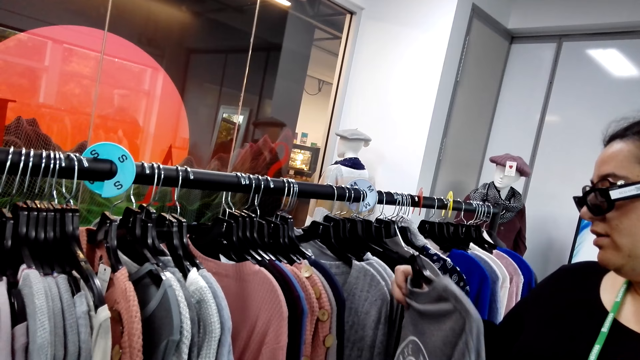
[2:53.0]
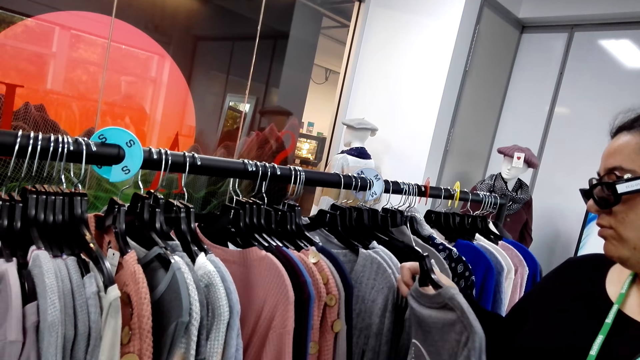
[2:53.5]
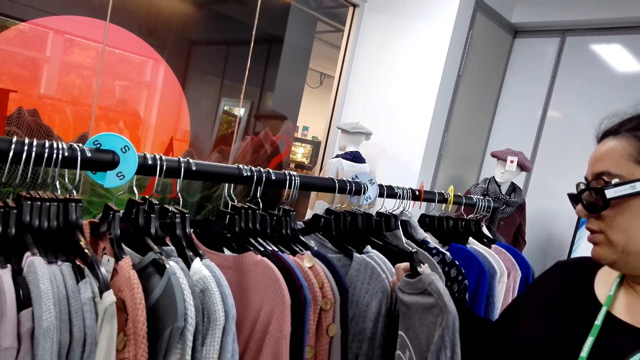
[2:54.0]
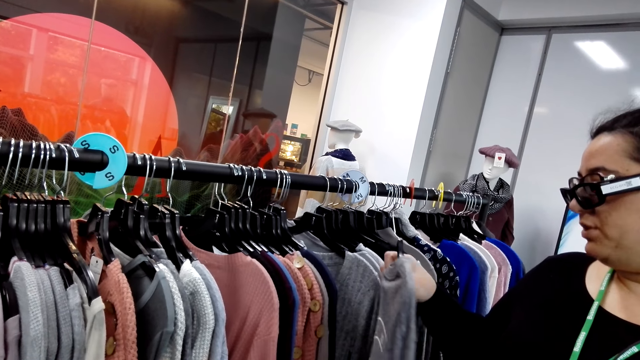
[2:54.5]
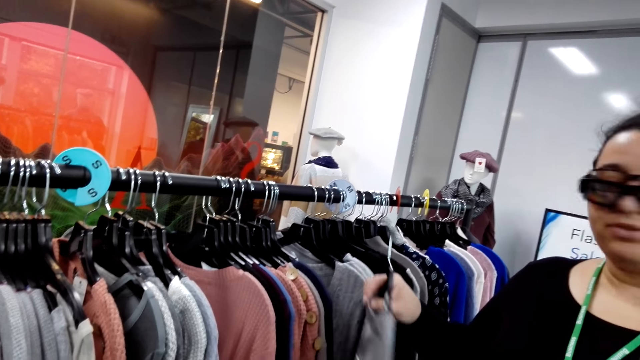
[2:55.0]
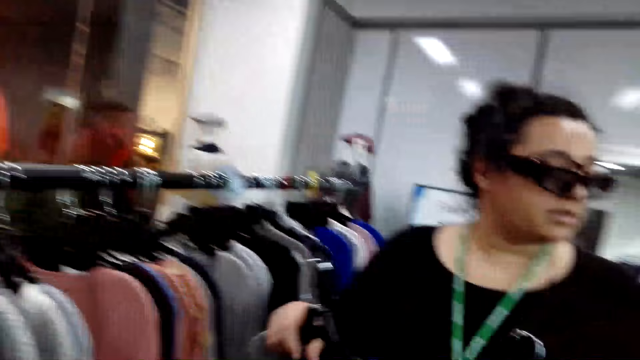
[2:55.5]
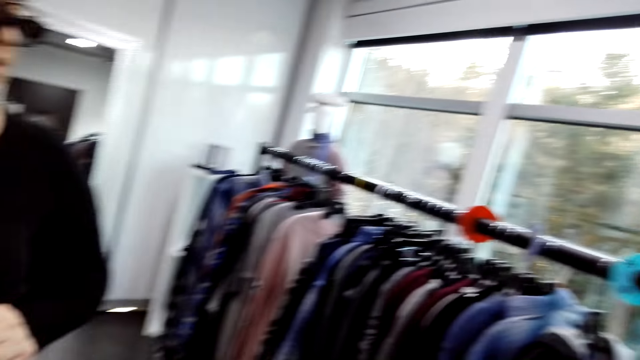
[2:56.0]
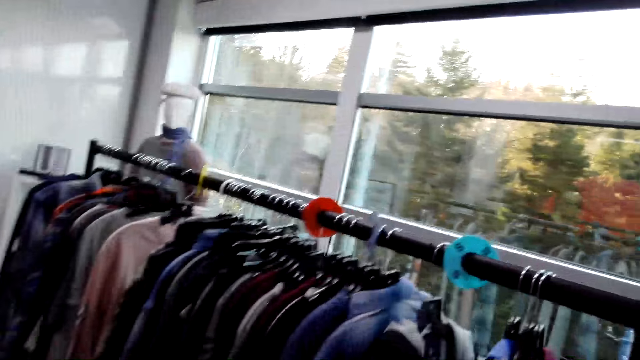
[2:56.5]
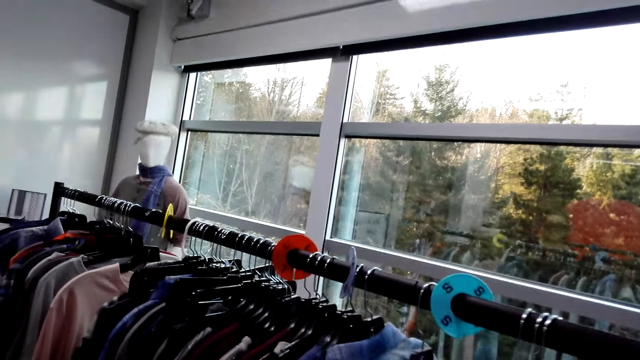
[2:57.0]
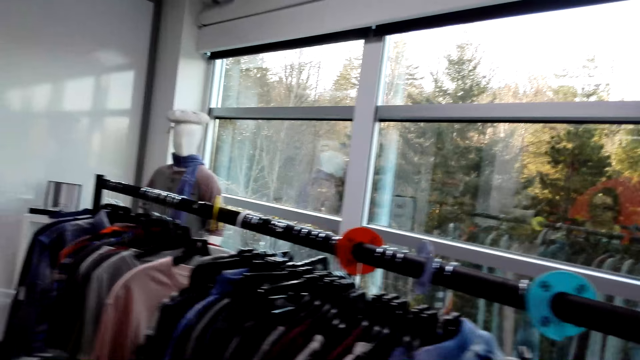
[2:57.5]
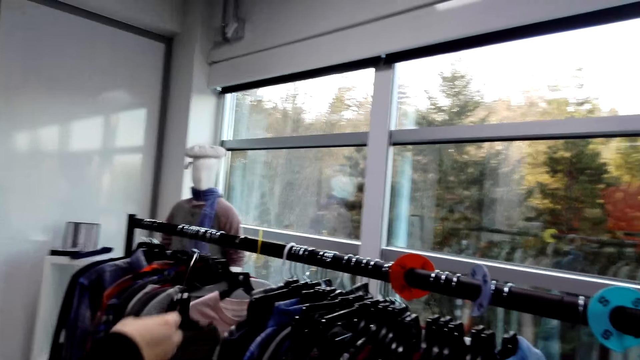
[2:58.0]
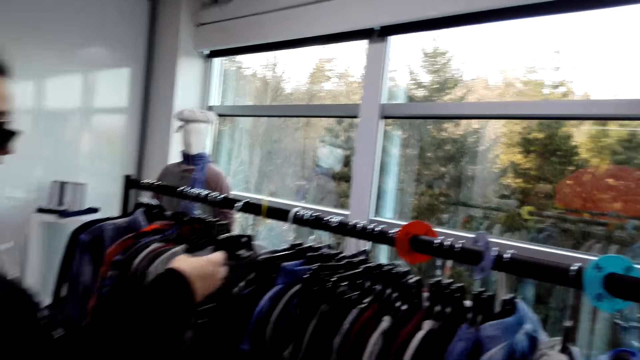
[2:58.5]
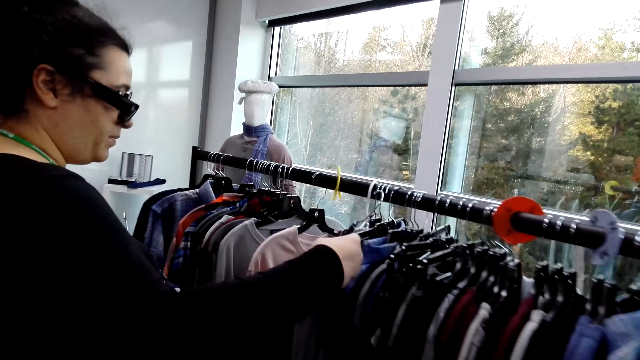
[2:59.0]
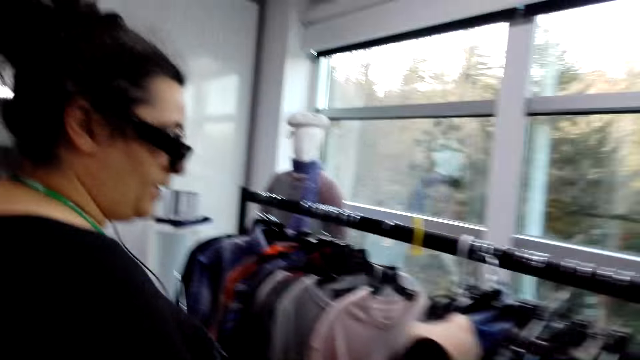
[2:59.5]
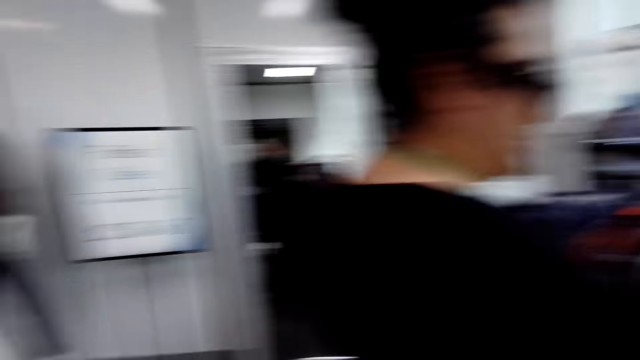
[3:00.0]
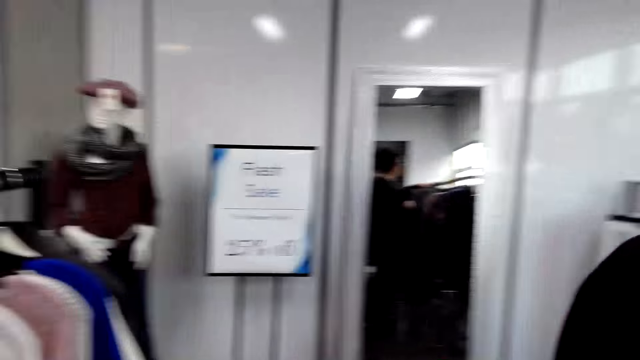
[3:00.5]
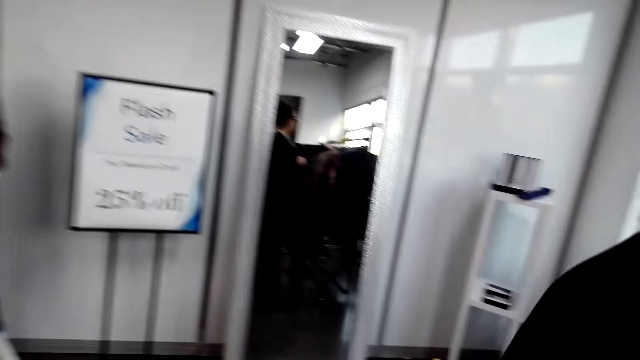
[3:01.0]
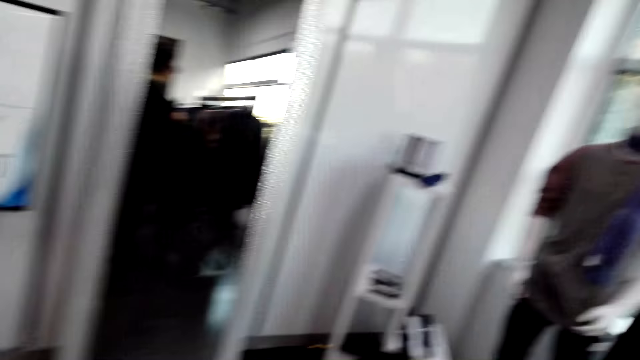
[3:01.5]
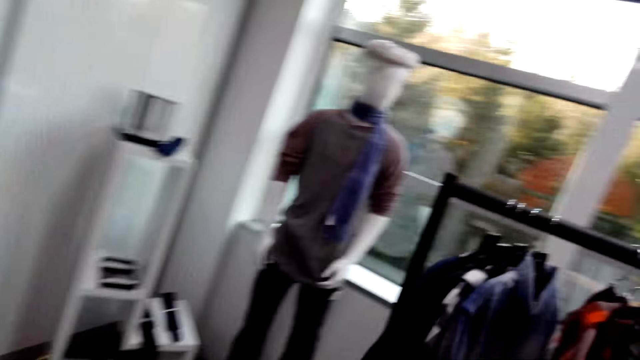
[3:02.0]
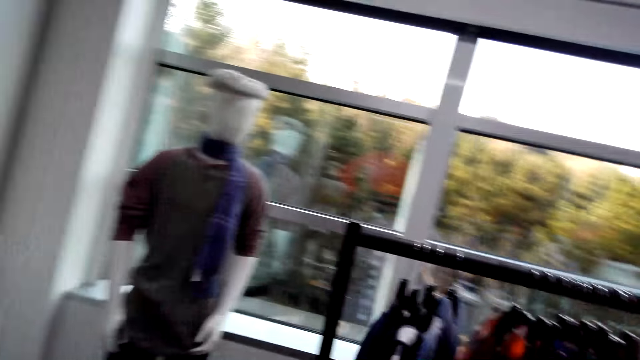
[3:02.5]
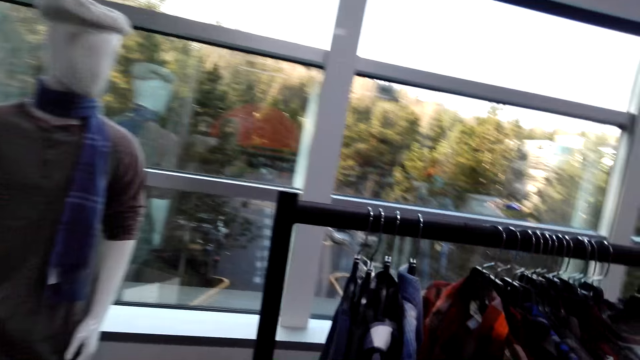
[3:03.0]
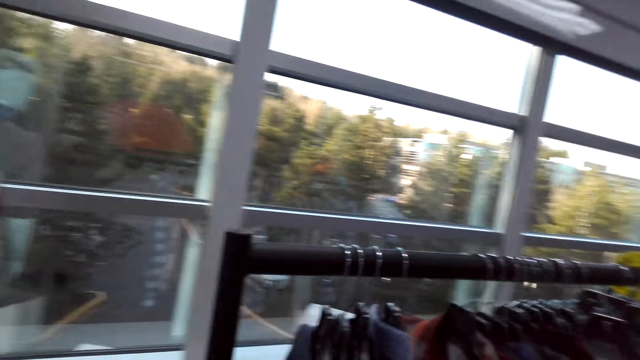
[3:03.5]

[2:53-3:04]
The camera wearer walks. A lady hangs a cloth on the rack. The camera wearer walks on the floor.

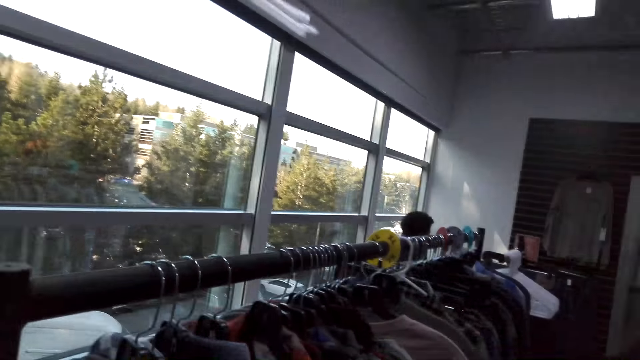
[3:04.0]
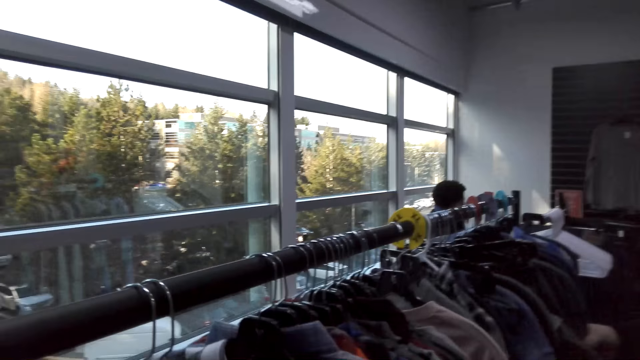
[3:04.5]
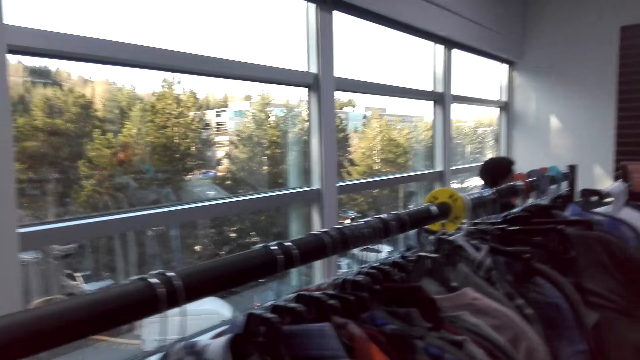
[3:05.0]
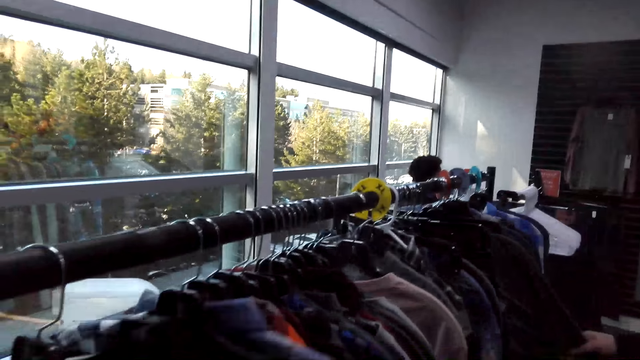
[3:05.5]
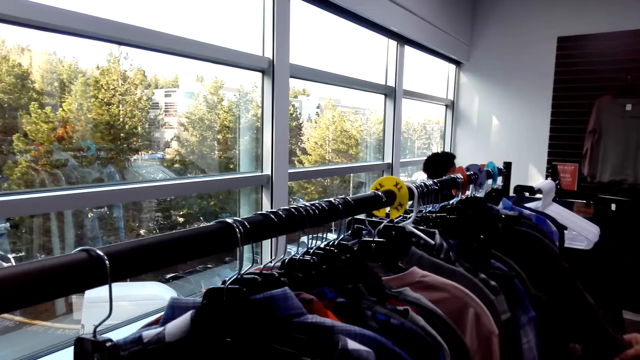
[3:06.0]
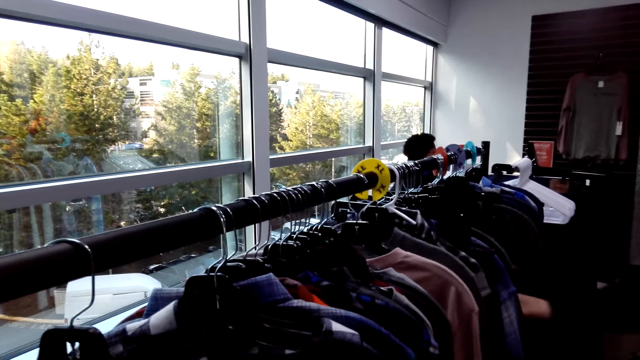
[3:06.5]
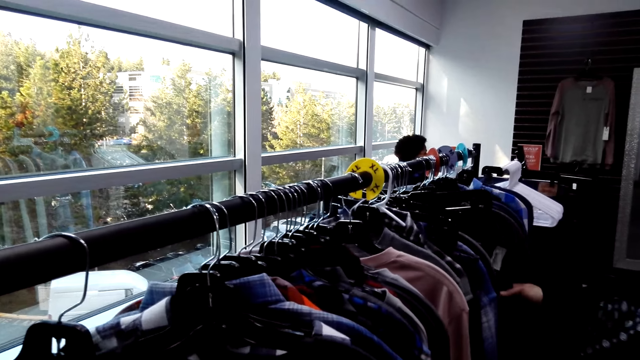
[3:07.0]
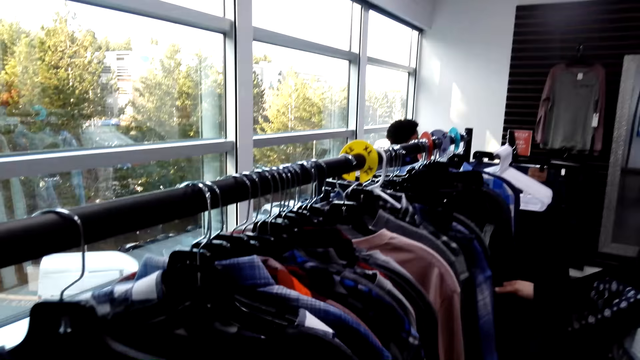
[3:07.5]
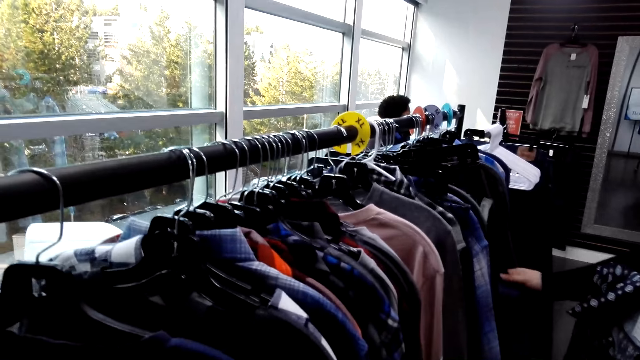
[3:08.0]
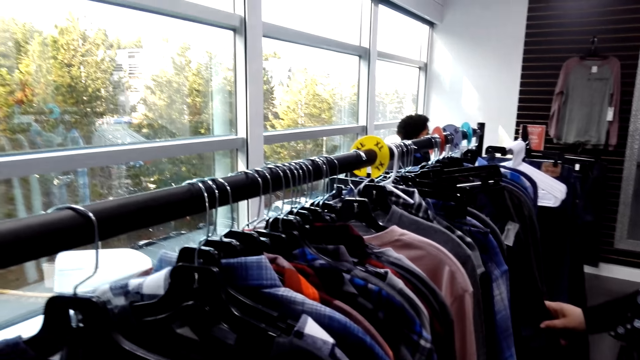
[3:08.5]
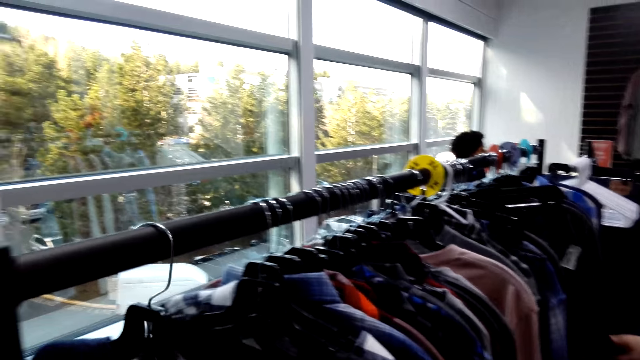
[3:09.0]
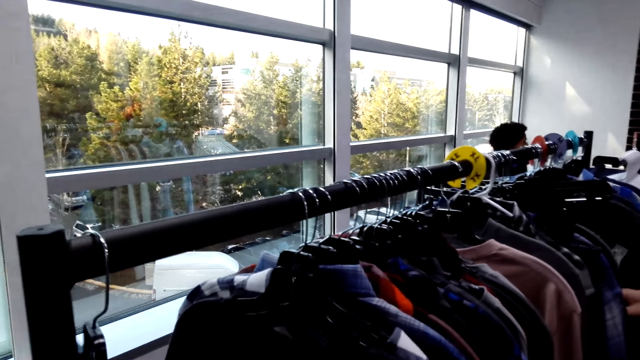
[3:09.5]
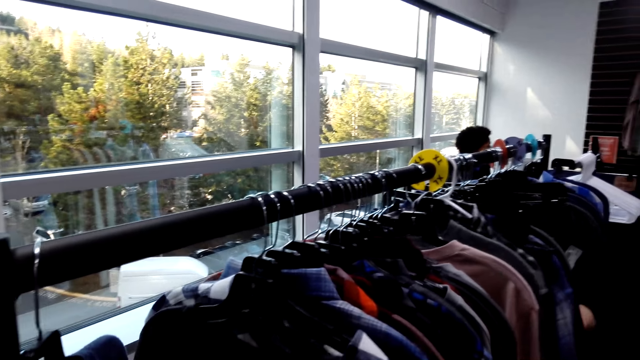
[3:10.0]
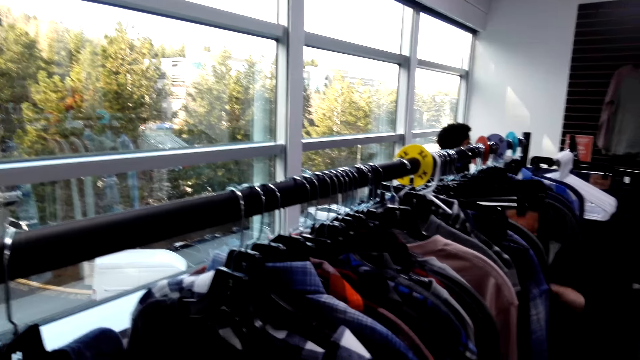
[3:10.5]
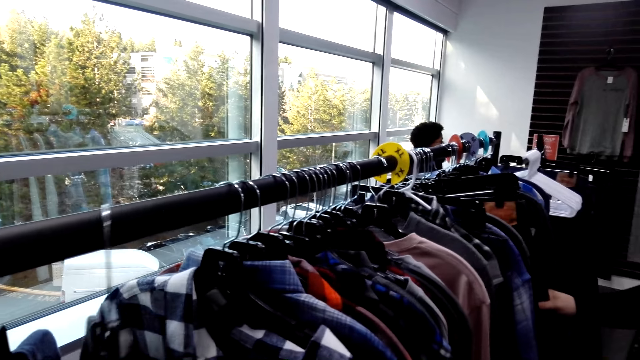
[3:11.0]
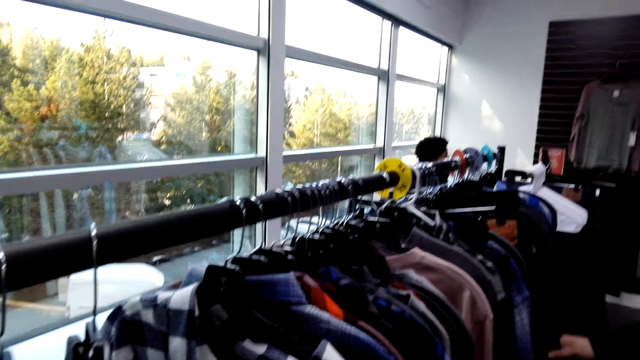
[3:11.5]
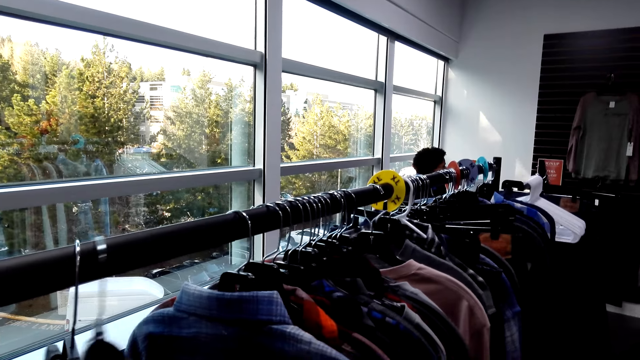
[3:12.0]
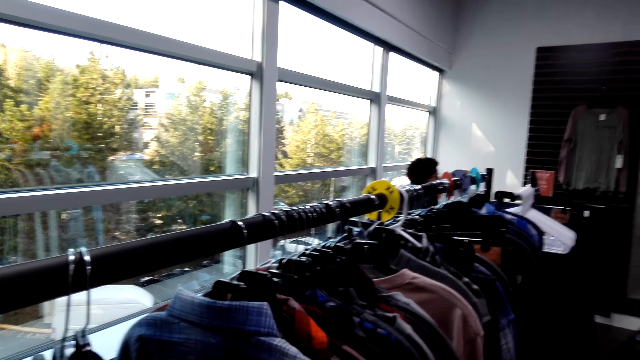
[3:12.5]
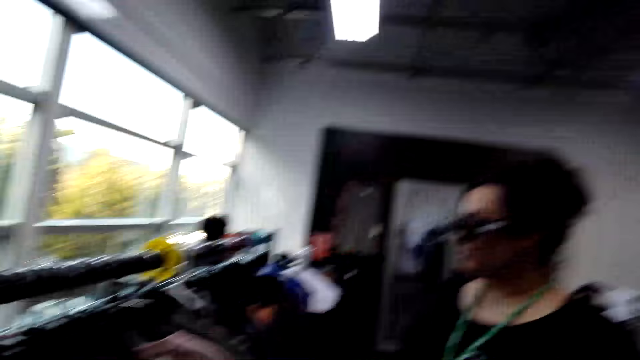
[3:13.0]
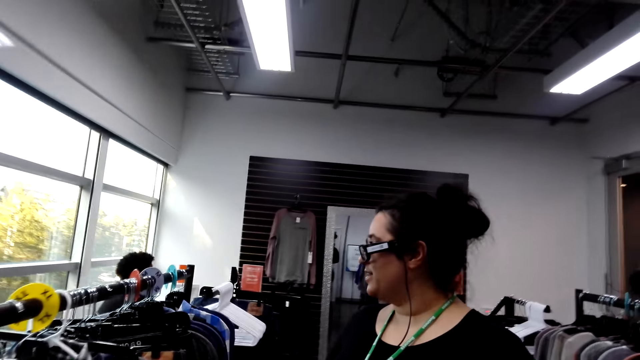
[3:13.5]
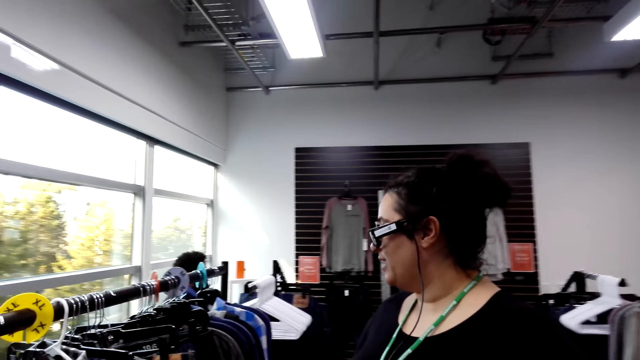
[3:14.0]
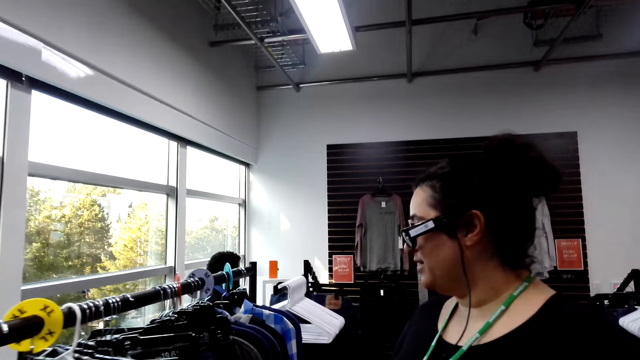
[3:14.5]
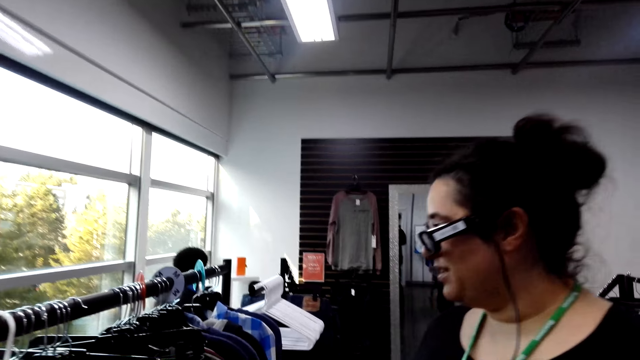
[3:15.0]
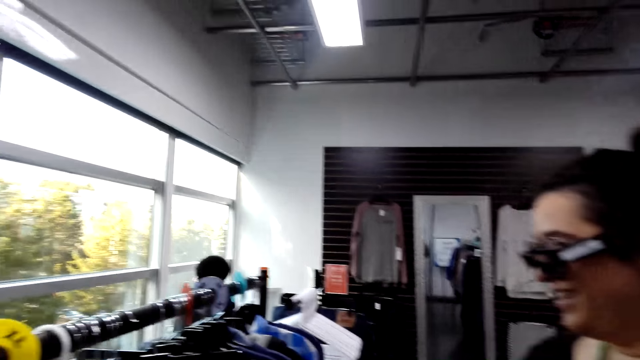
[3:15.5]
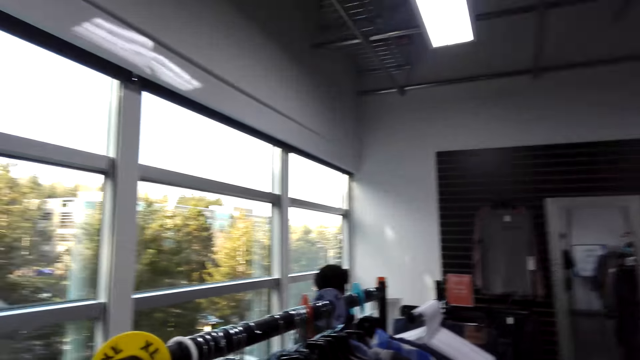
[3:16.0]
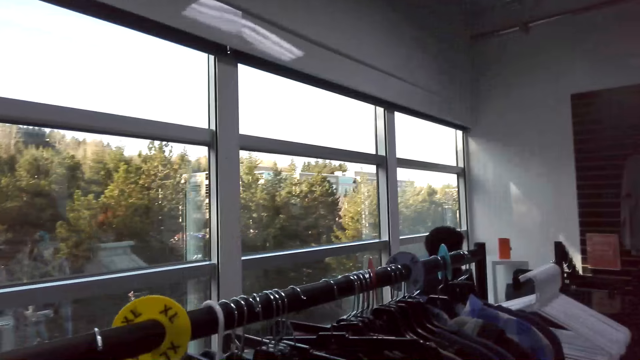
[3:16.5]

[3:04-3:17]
The camera wearer browses through clothes on the rack. They push clothing on the clothing rack. A lady looks at a top. Another lady browses through clothes on the rack. The camera wearer pulls a hanged cloth on the clothing rack. They pull another hanged cloth on the clothing rack. They pull a hanged shirt. They look at the other lady. The other lady talks to the camera wearer.
